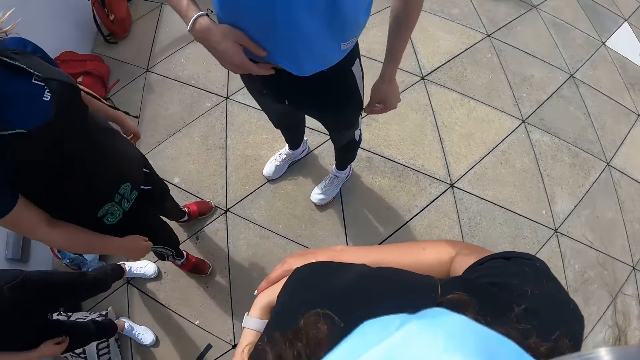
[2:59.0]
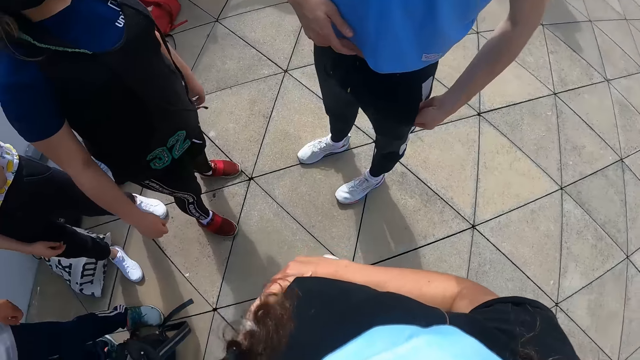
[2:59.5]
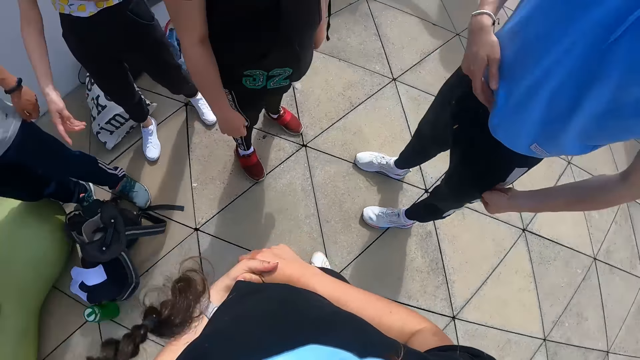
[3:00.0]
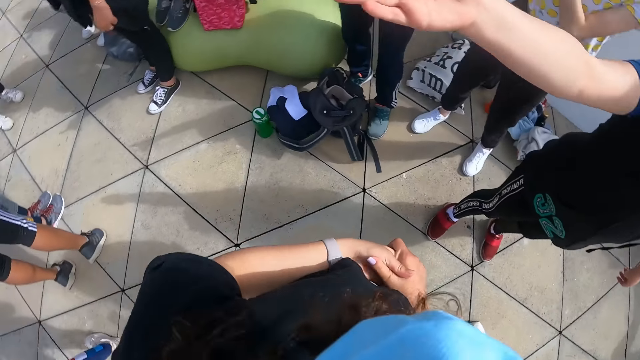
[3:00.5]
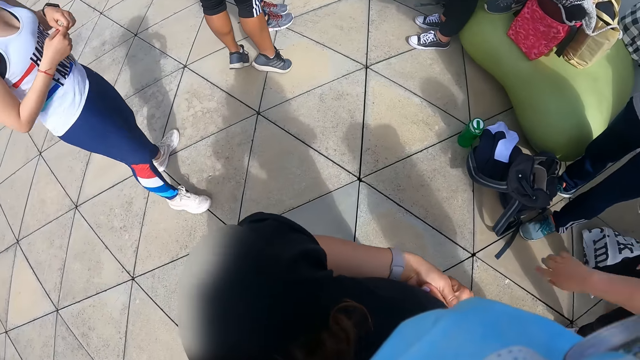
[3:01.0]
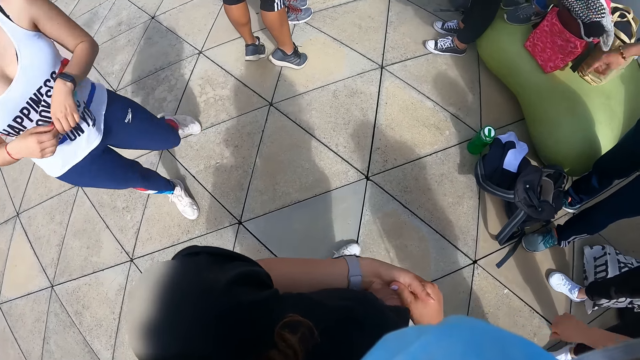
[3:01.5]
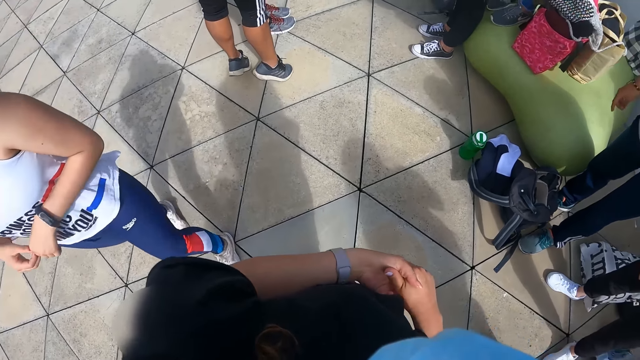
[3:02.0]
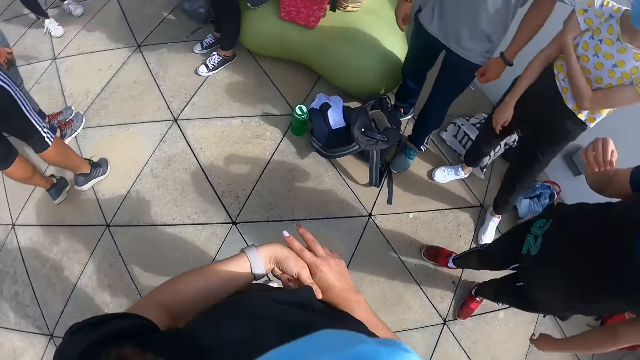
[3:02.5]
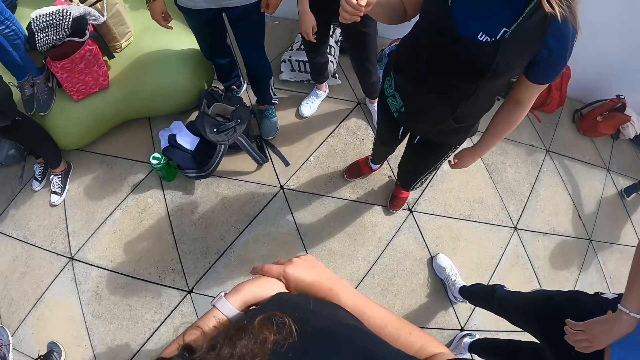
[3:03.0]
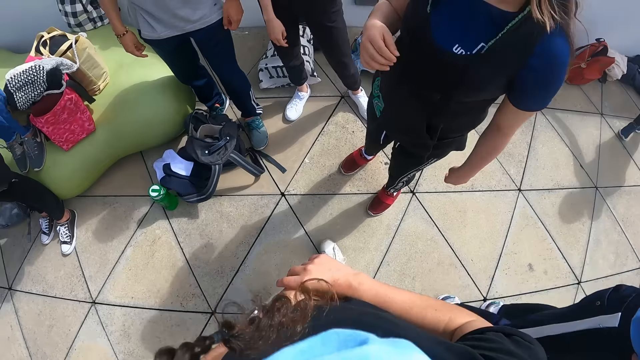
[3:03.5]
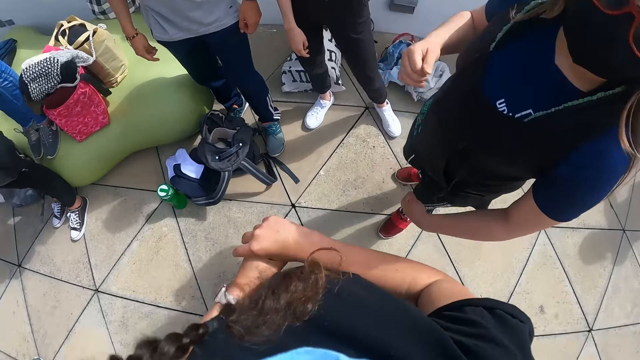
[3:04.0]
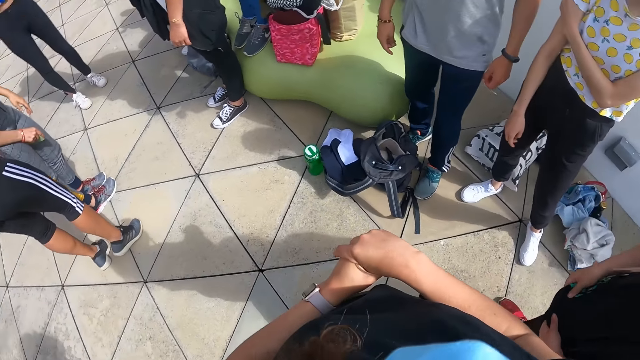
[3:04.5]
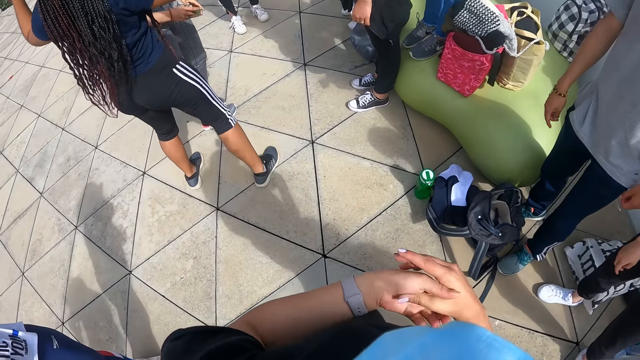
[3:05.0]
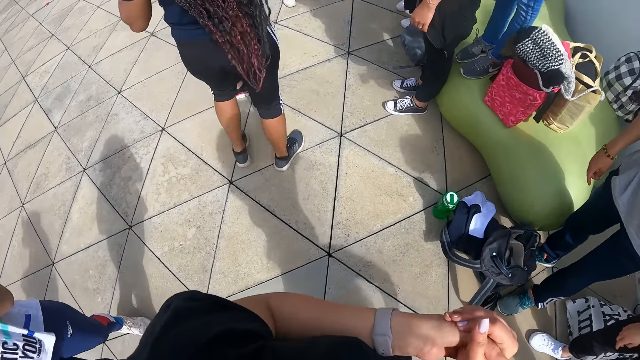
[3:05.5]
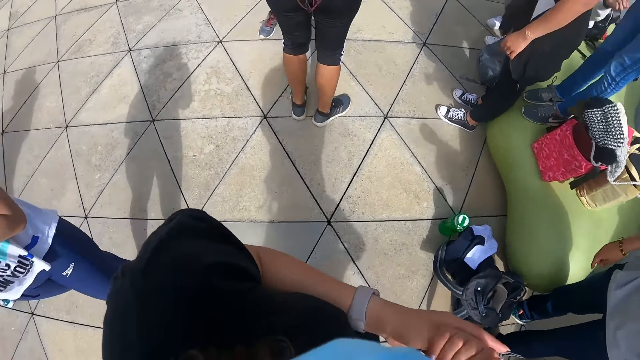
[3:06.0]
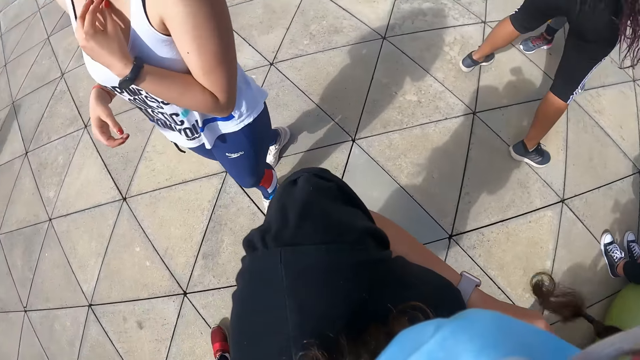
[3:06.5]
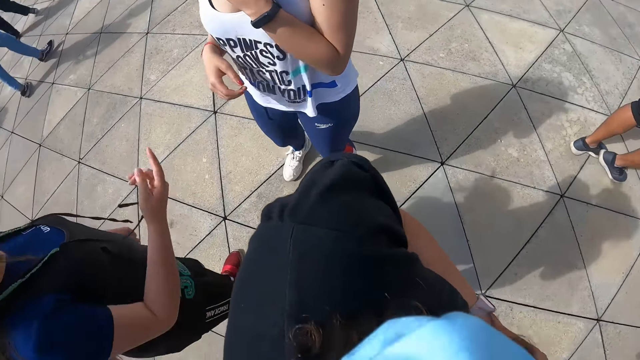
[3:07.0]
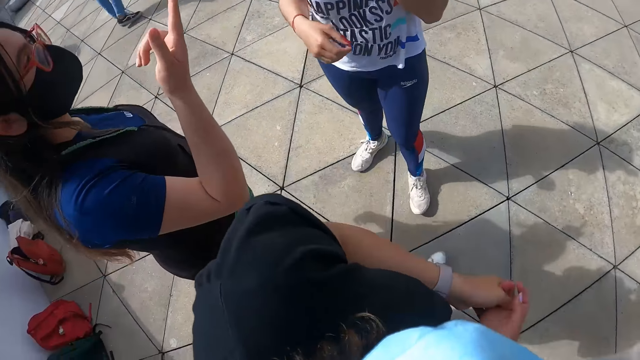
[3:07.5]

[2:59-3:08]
The camera wearer turns around.

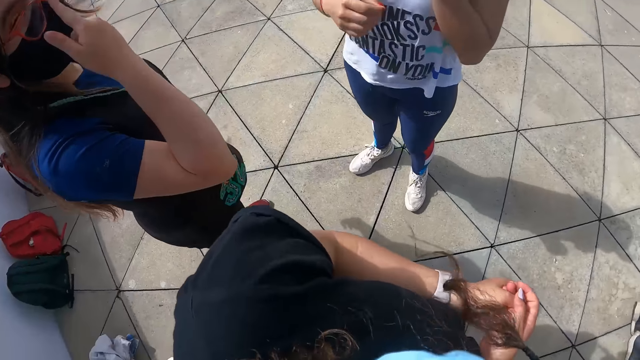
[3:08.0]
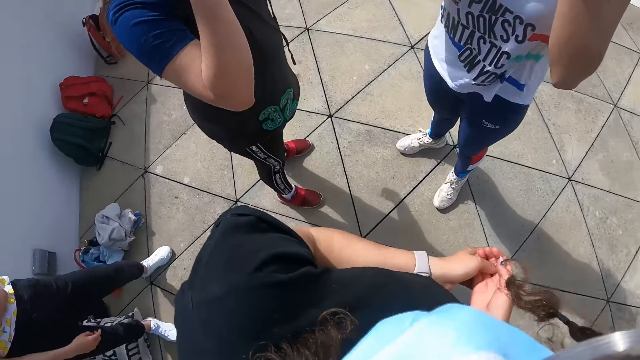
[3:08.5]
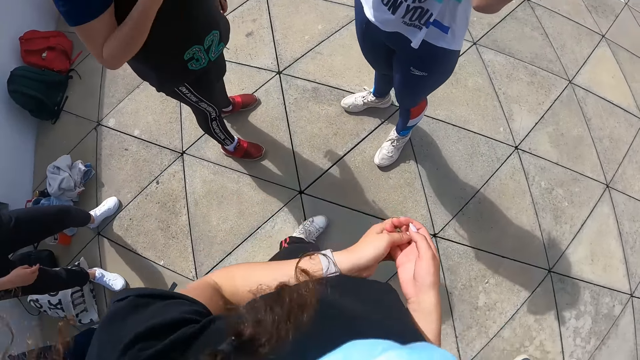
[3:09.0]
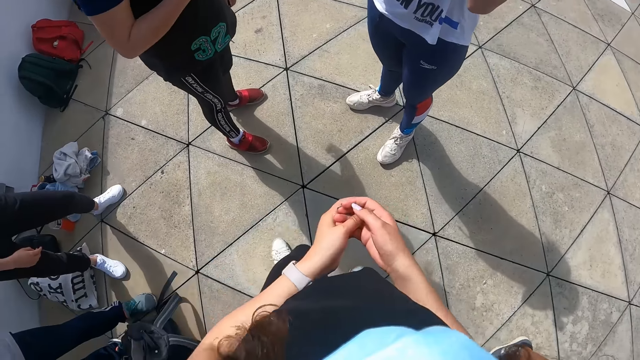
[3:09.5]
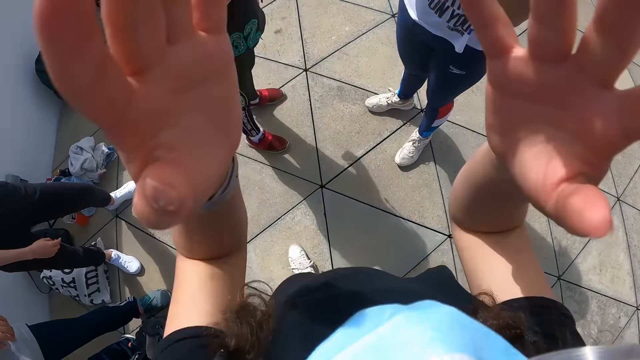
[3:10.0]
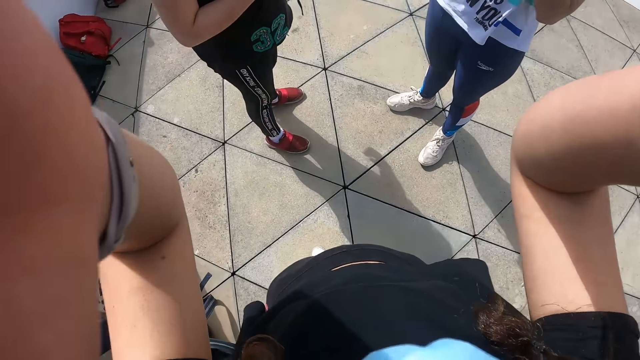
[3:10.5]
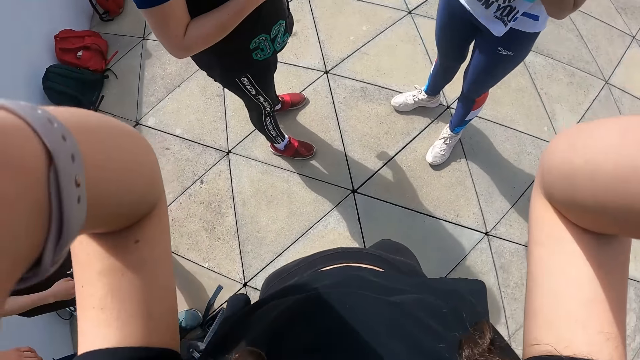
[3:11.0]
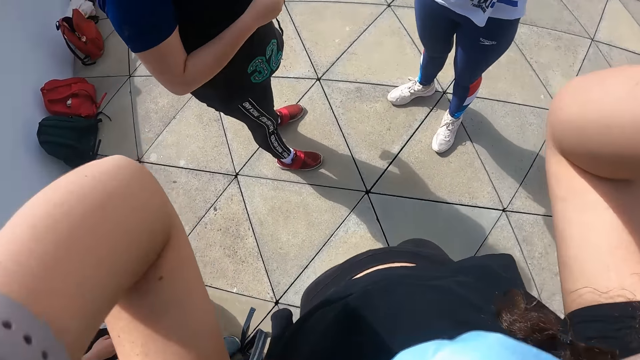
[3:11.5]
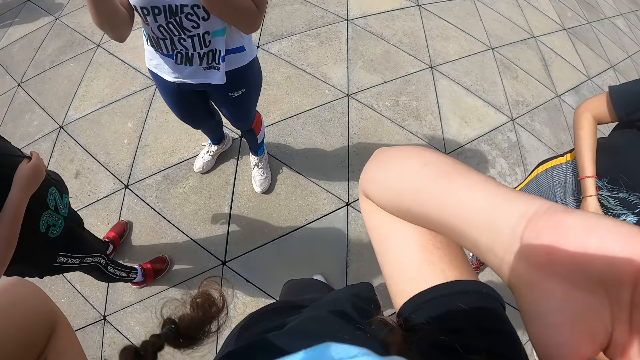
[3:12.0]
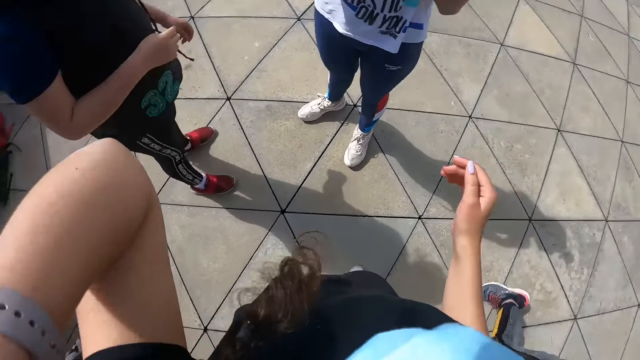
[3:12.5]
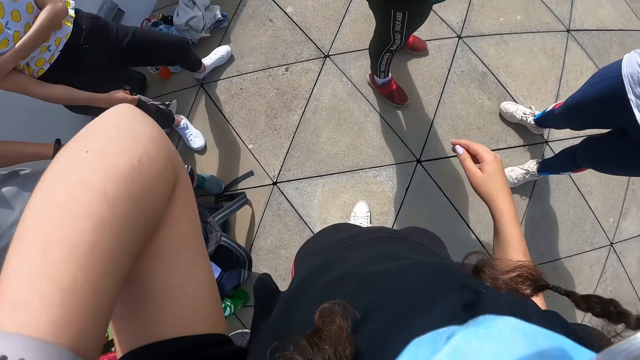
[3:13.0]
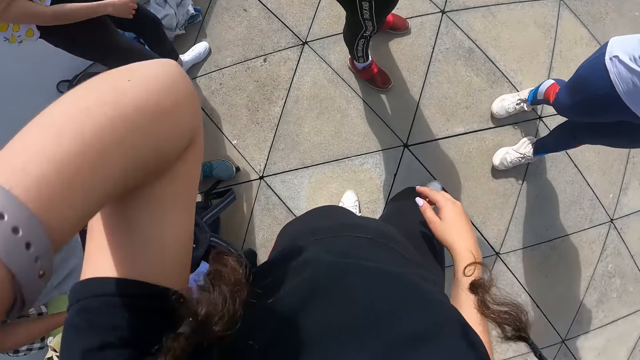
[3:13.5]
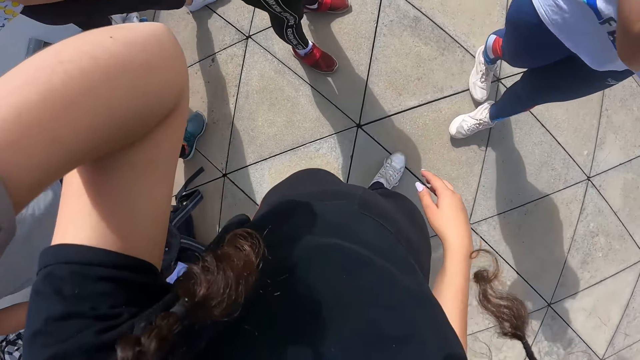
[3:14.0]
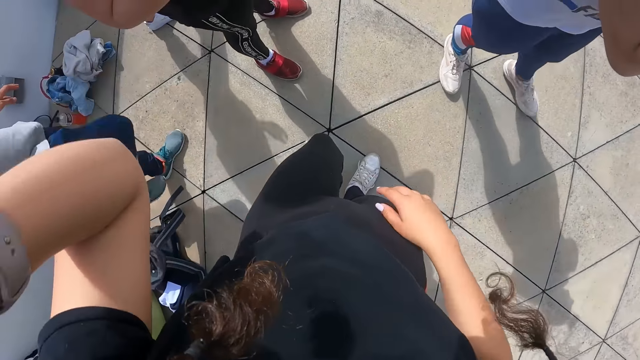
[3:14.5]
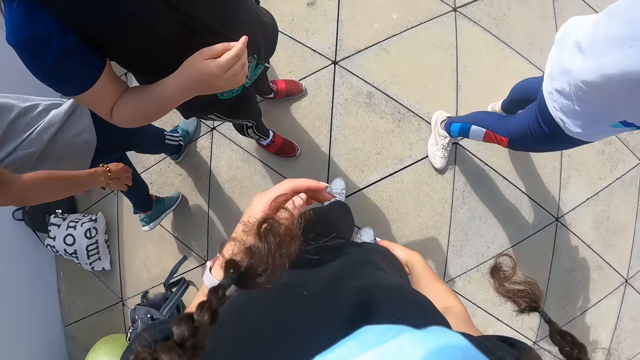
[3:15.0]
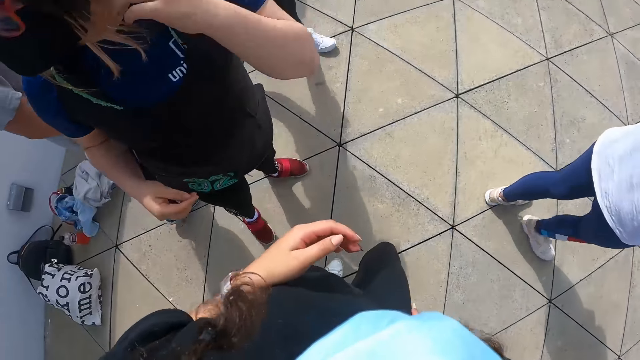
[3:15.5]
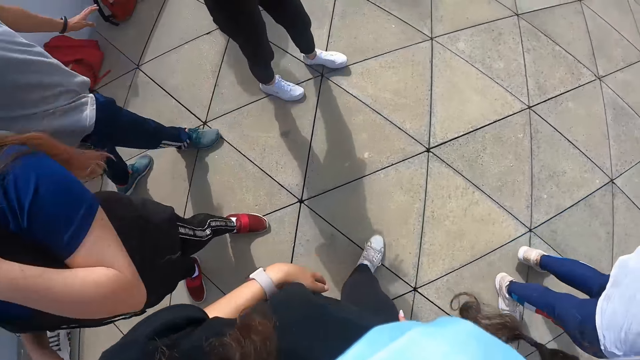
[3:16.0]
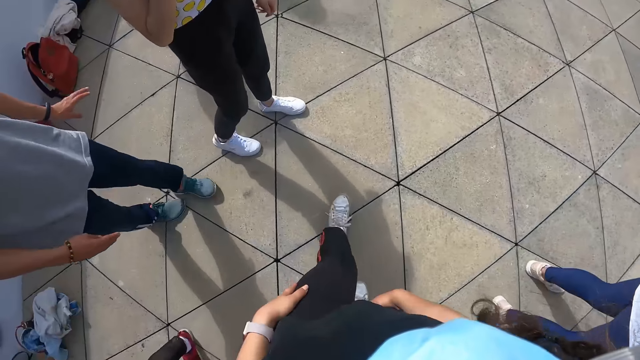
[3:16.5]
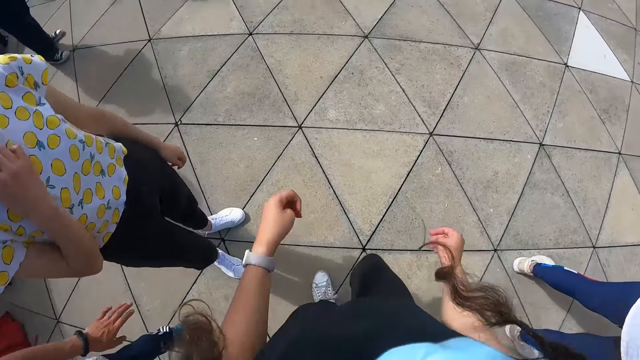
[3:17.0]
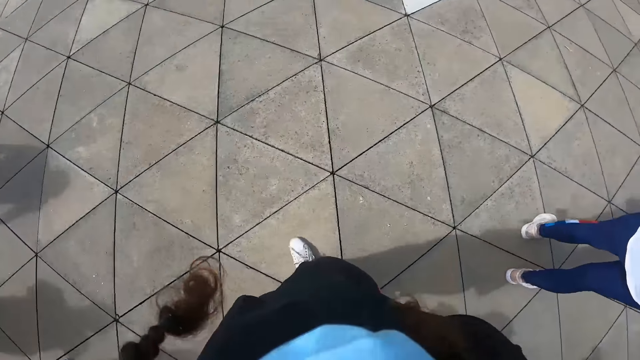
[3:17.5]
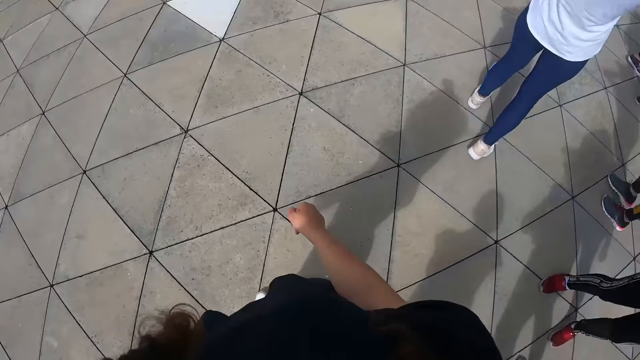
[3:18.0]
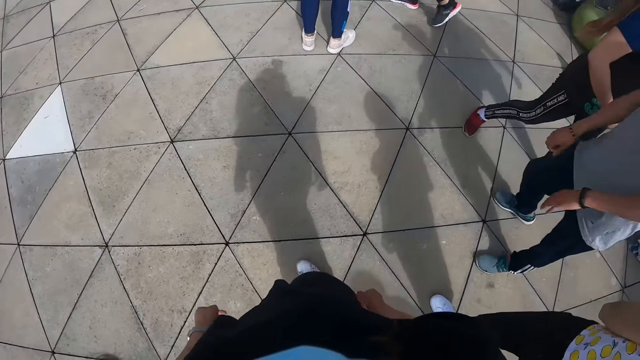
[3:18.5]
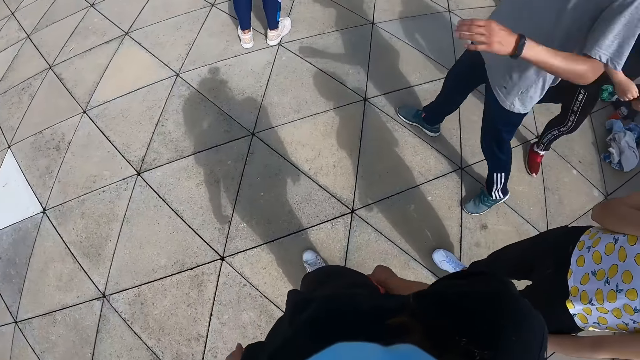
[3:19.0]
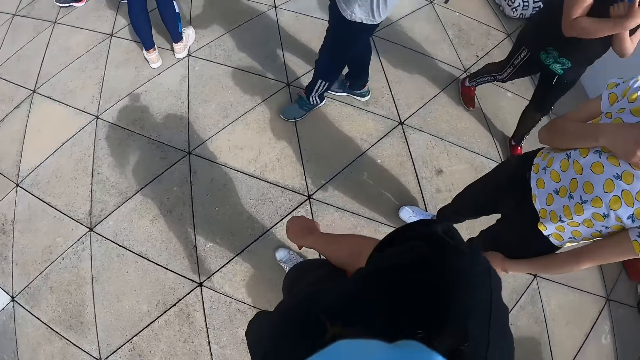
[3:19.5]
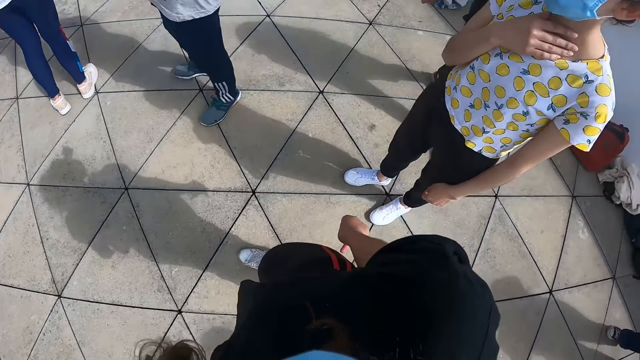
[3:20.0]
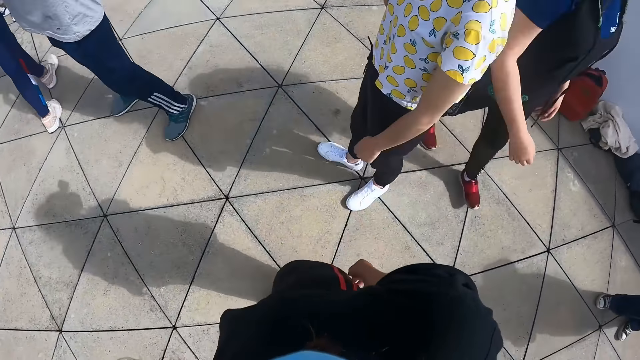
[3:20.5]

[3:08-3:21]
The camera wearer touches the camera on her head with both hands. She adjusts the camera. She looks sideways. She walks forward. She turns around.
